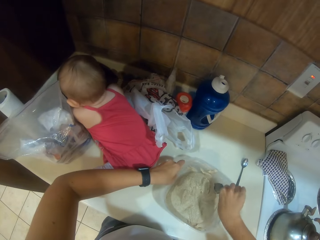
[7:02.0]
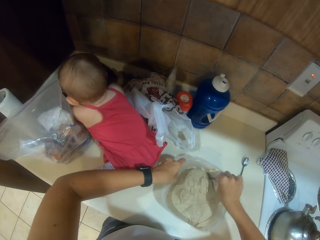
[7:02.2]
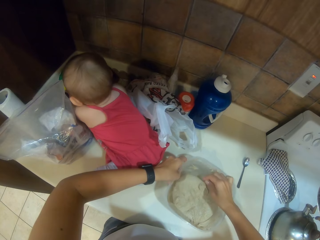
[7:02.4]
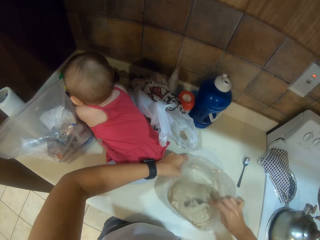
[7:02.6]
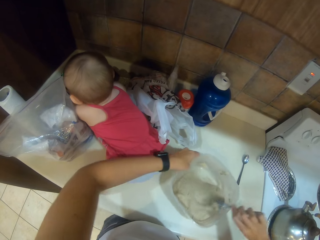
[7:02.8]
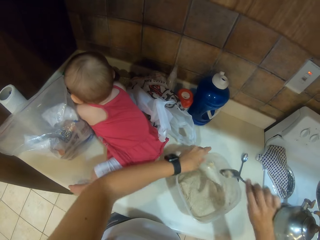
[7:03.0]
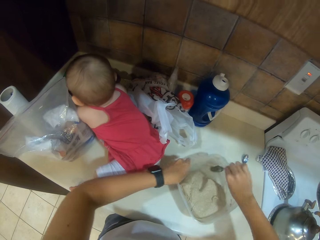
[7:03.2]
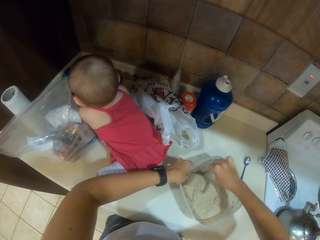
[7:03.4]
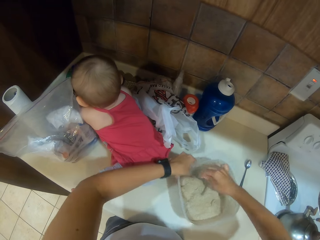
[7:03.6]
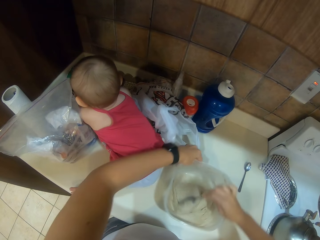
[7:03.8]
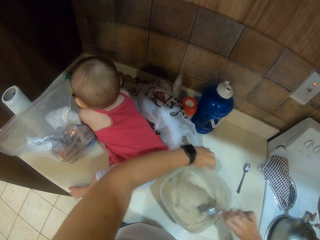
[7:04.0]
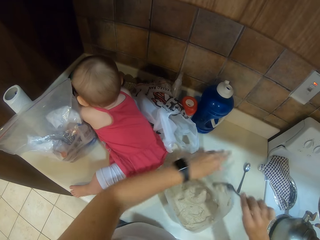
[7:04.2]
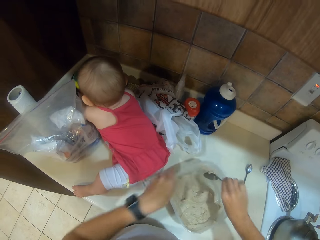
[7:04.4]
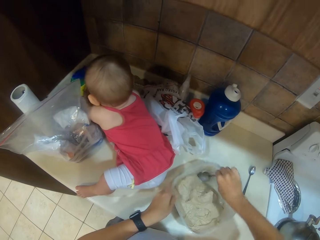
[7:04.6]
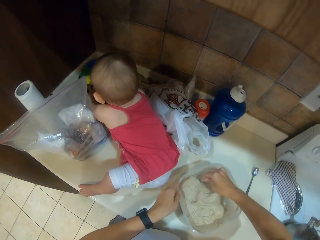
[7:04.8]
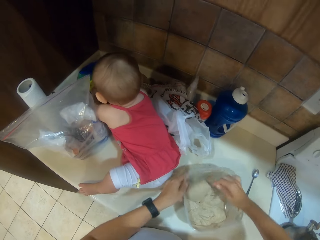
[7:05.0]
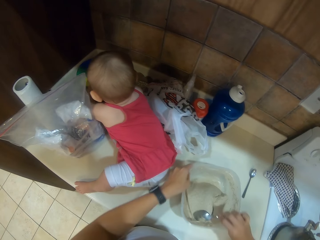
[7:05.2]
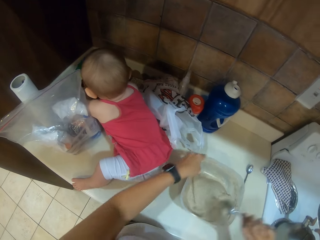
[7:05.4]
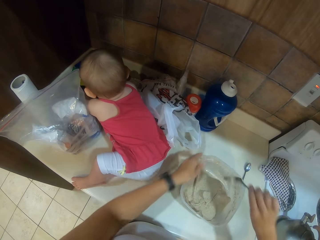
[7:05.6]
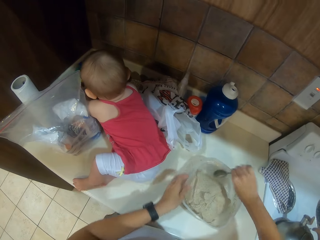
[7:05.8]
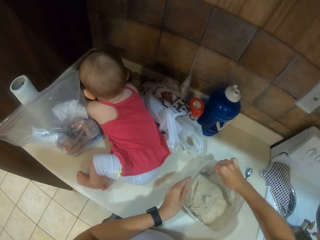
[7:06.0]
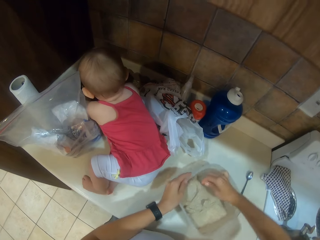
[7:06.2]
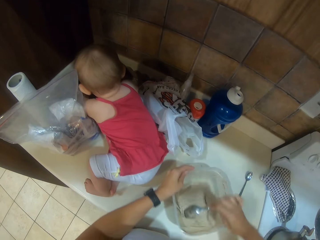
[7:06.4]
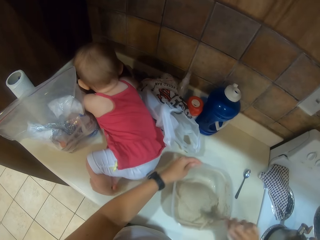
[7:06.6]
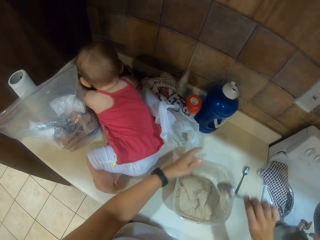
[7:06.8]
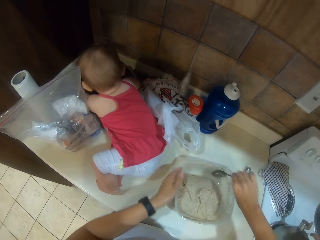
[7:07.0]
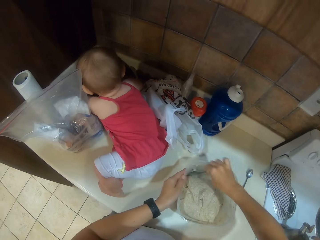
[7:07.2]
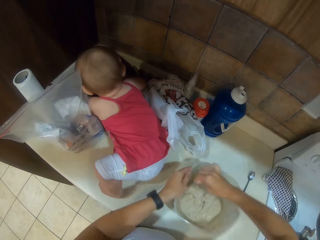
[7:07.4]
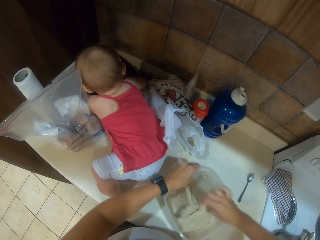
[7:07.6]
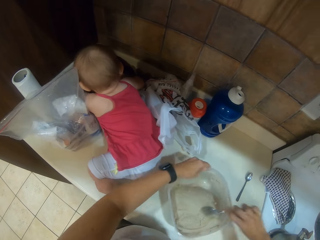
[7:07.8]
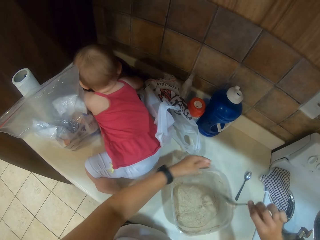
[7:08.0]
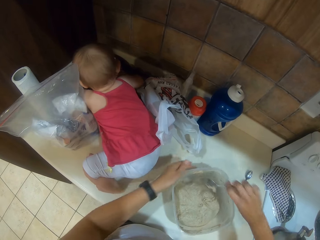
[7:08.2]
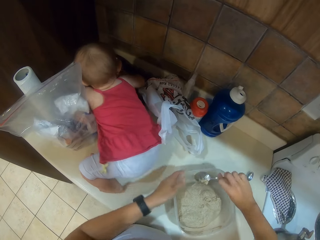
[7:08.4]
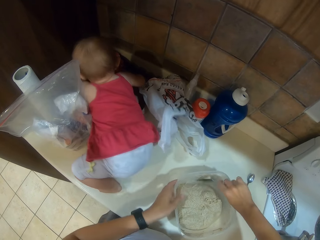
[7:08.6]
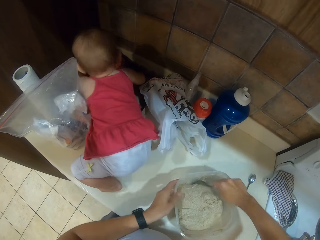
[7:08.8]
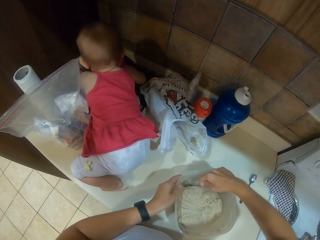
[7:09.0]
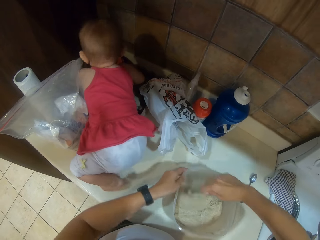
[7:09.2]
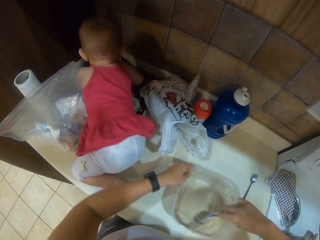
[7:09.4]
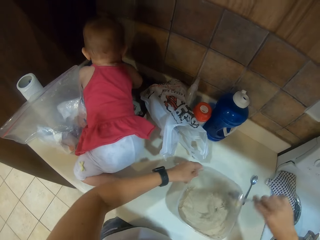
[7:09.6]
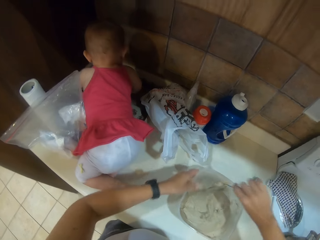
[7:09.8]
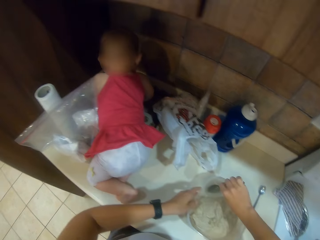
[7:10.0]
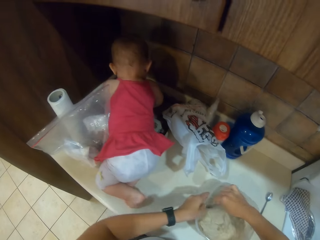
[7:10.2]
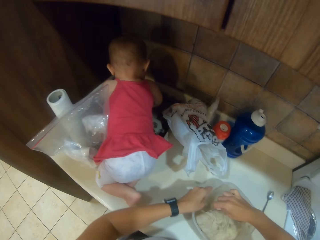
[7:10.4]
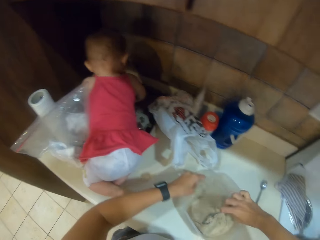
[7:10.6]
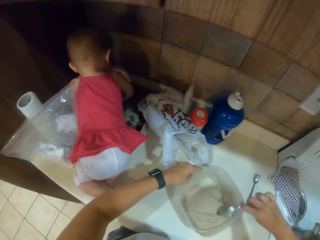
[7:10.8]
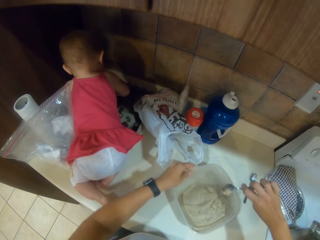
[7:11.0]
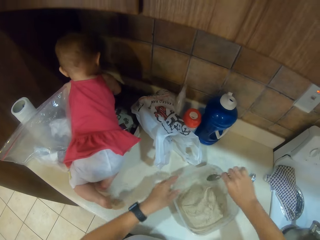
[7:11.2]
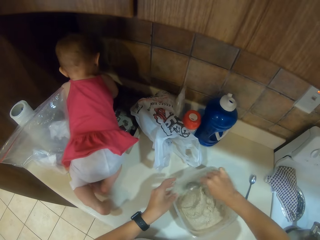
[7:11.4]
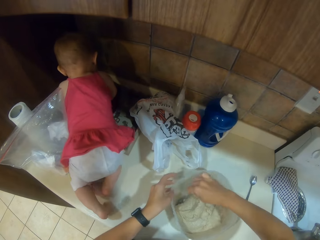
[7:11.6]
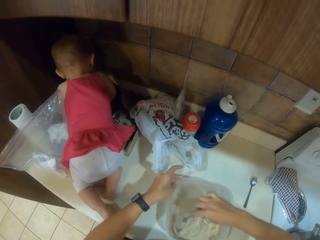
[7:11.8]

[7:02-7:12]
A child crawls on the countertop.

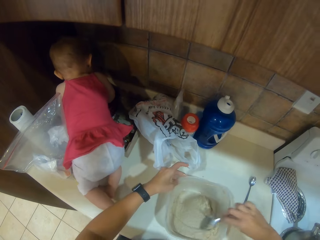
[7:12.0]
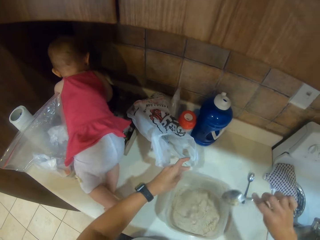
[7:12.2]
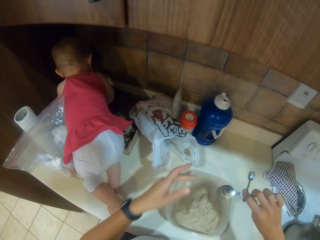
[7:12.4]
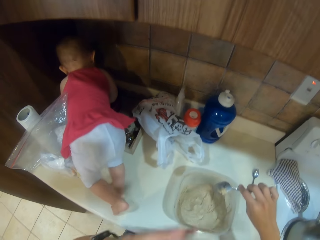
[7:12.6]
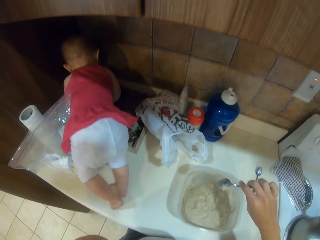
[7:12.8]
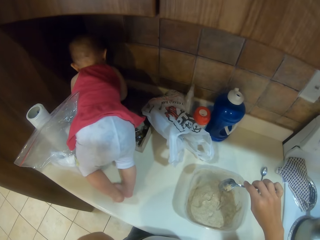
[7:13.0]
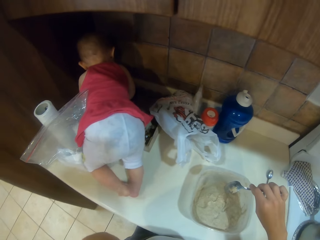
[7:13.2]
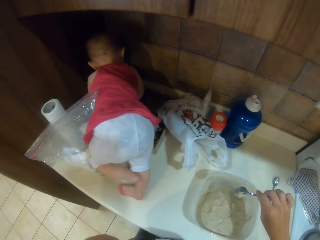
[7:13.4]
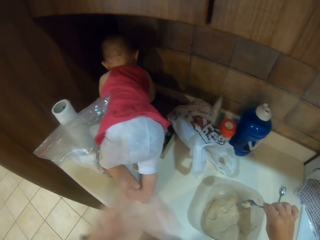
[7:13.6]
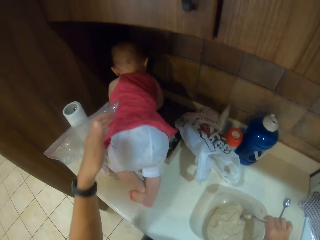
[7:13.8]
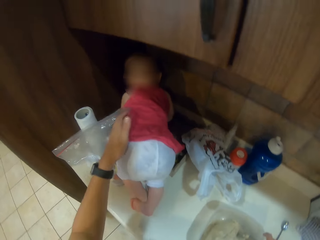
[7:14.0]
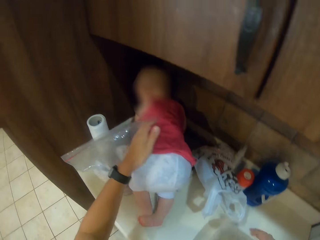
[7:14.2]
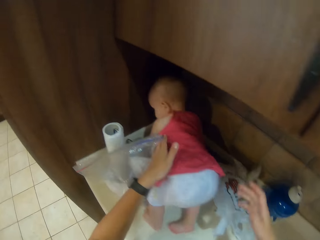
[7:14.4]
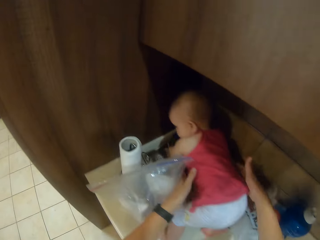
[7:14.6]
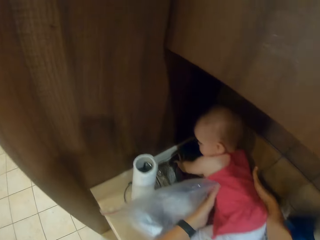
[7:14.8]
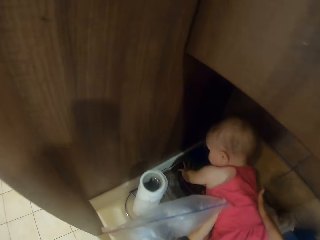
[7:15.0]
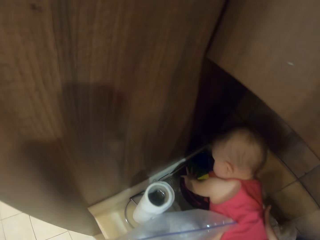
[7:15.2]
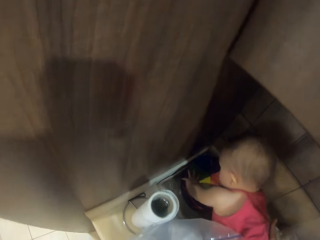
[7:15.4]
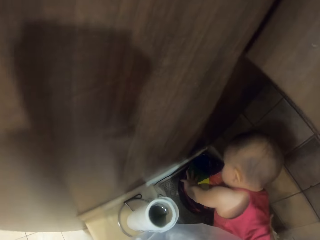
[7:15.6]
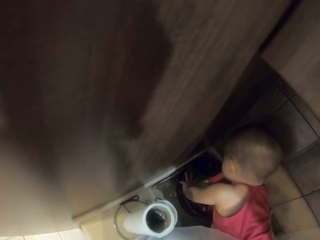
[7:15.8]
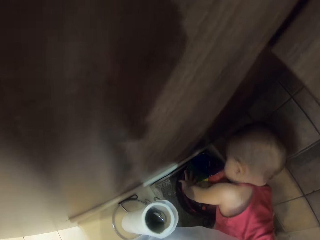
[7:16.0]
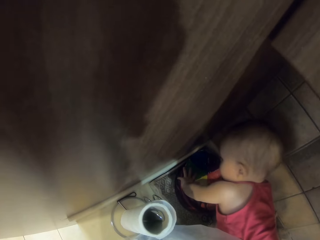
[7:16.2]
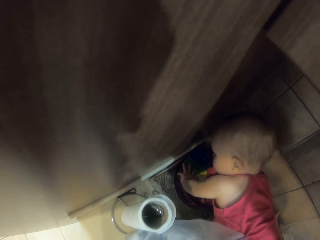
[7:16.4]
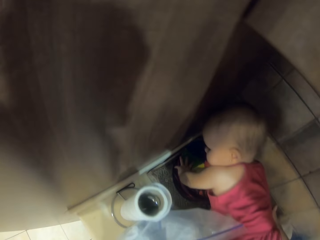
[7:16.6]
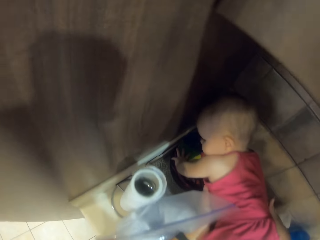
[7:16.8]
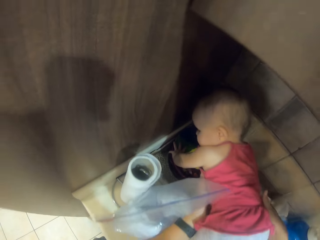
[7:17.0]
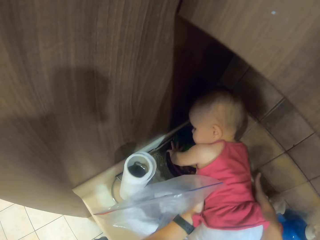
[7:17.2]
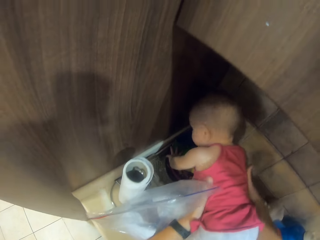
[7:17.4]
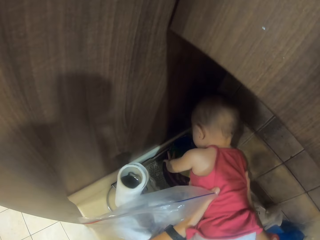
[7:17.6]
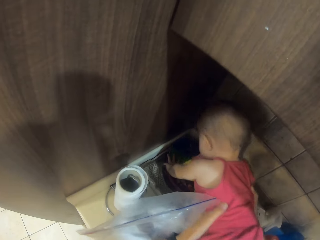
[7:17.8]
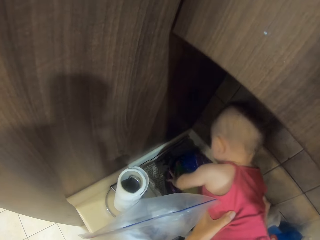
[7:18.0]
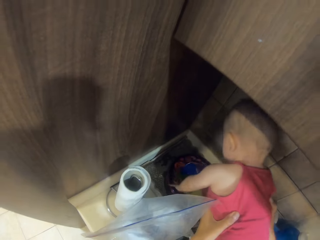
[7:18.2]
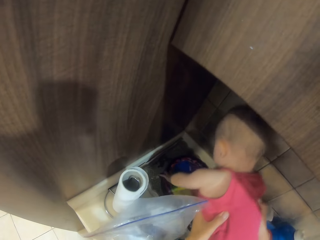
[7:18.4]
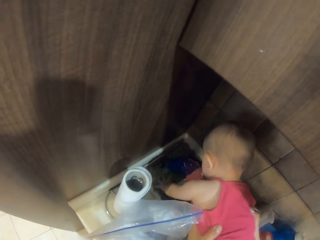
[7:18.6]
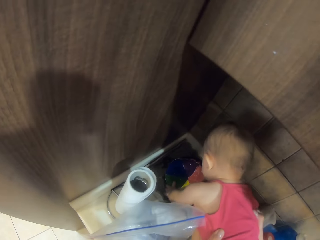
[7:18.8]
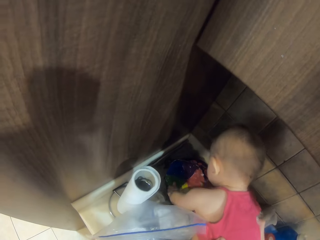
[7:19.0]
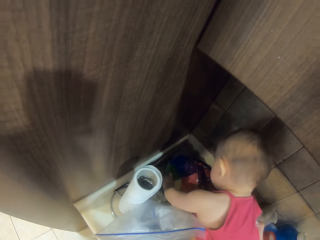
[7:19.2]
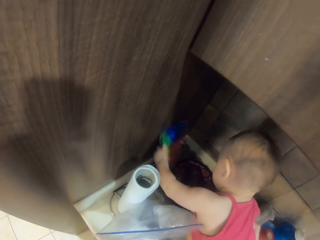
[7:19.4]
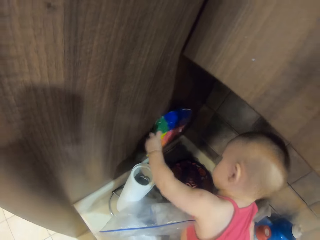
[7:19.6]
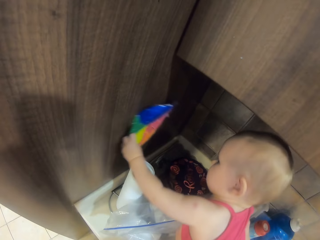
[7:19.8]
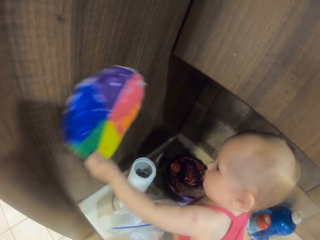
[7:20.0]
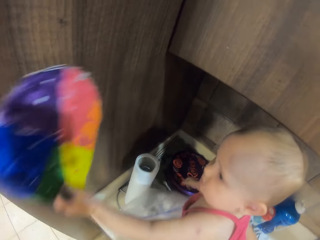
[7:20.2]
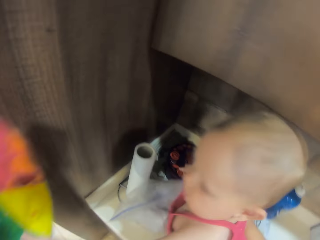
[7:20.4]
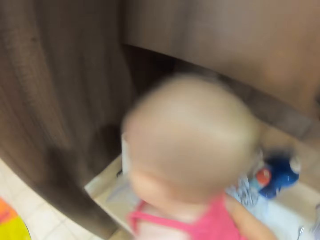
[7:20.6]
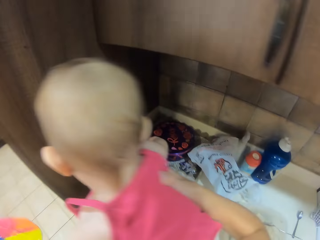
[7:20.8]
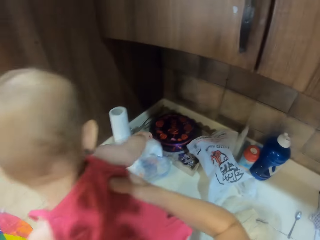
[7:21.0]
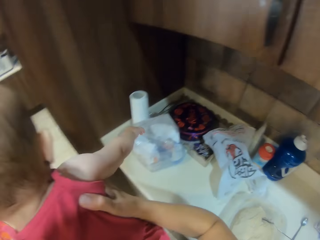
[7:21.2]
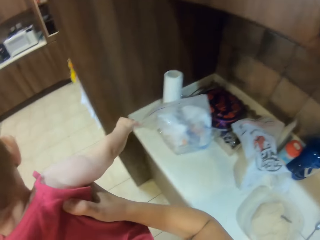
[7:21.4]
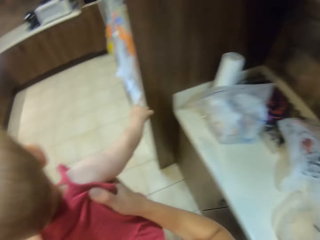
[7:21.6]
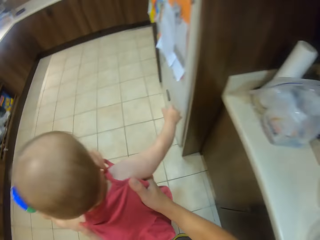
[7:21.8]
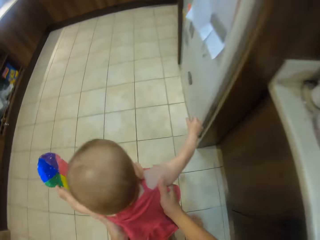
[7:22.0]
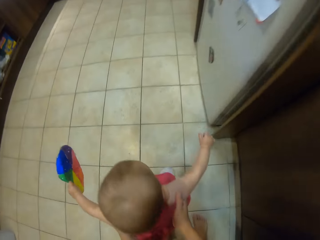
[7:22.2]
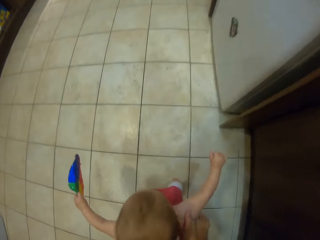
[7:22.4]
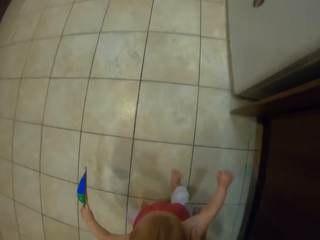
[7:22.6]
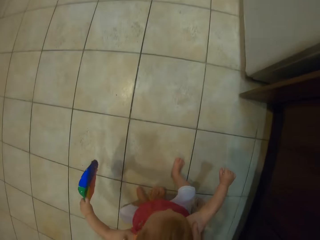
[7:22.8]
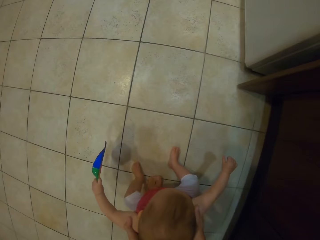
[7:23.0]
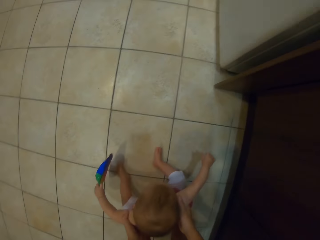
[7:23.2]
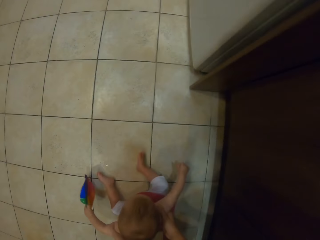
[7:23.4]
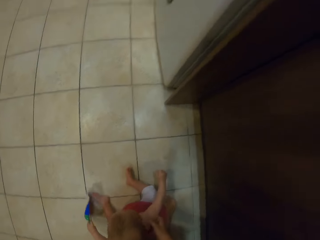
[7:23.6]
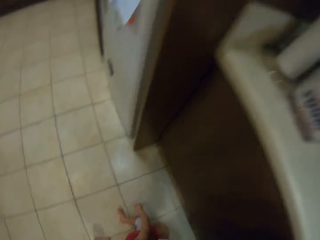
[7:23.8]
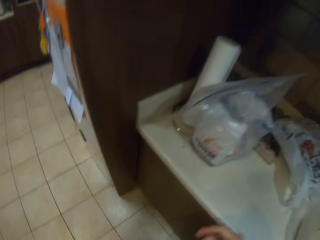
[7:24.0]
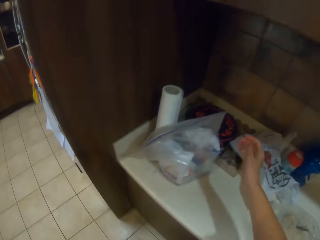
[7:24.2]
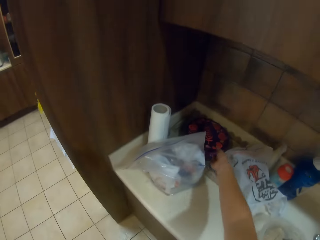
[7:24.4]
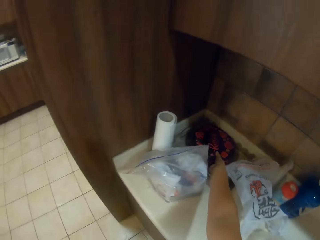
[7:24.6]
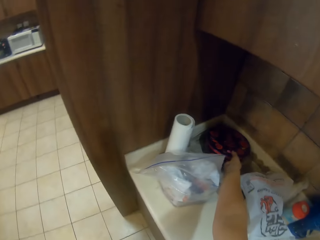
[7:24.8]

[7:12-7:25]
The camera wearer holds a child. The child holds the board. The camera wearer carries the child. They put down the child.
